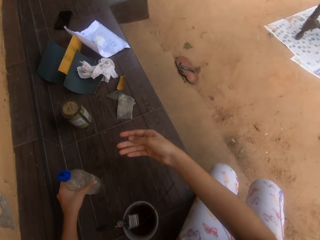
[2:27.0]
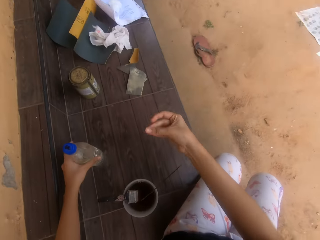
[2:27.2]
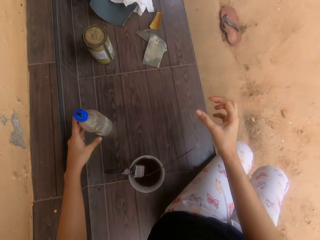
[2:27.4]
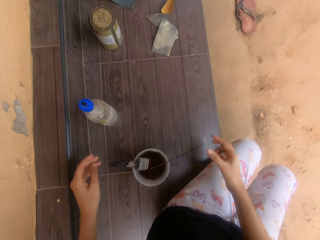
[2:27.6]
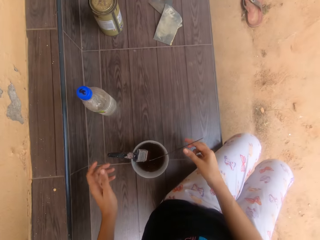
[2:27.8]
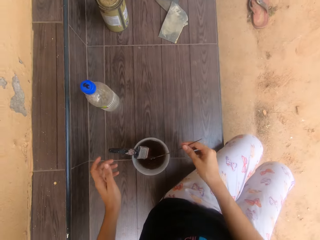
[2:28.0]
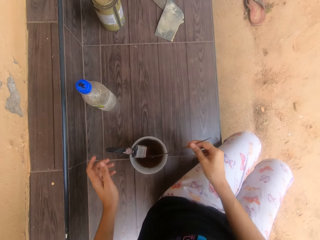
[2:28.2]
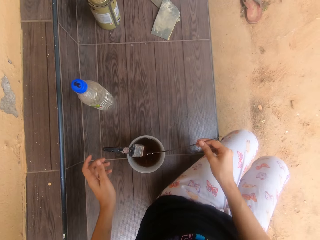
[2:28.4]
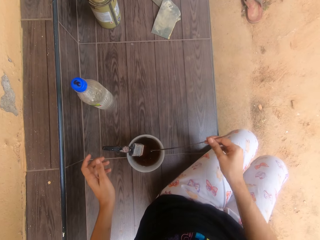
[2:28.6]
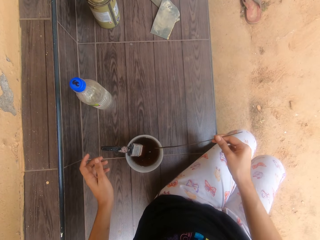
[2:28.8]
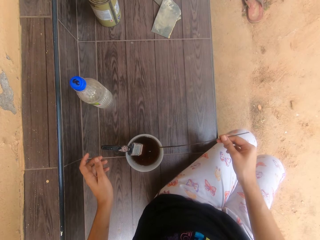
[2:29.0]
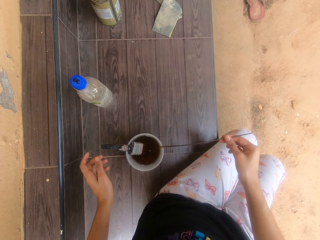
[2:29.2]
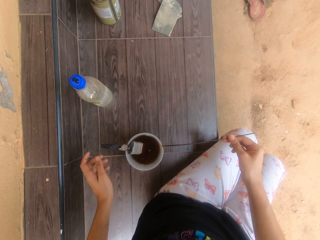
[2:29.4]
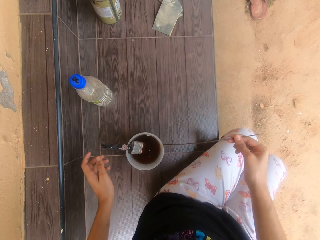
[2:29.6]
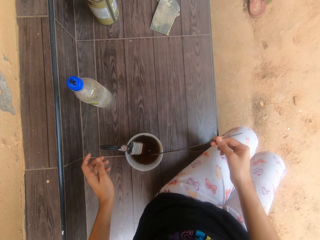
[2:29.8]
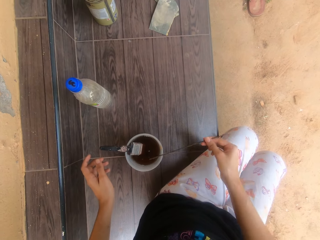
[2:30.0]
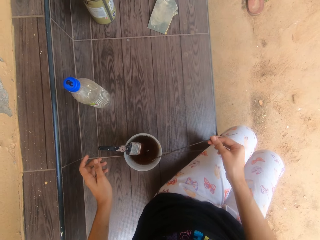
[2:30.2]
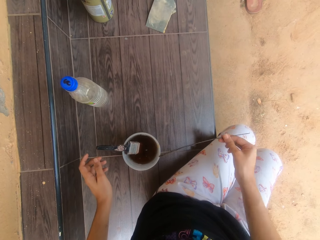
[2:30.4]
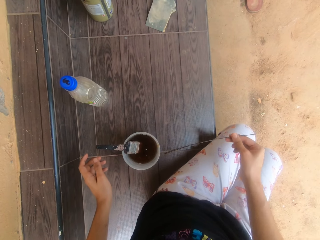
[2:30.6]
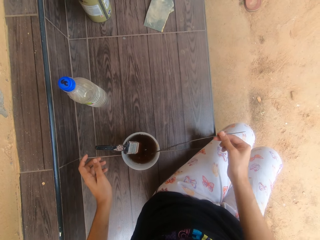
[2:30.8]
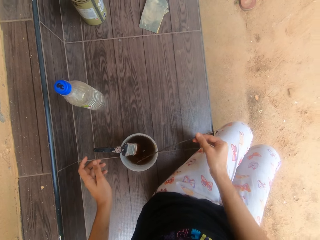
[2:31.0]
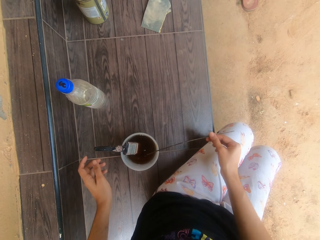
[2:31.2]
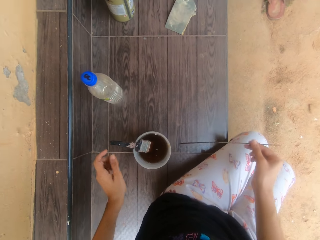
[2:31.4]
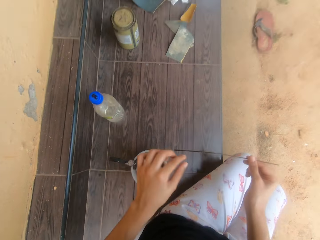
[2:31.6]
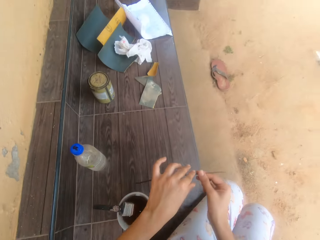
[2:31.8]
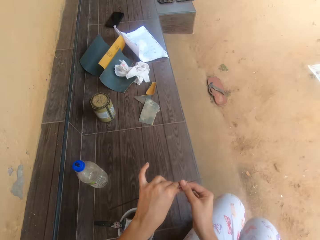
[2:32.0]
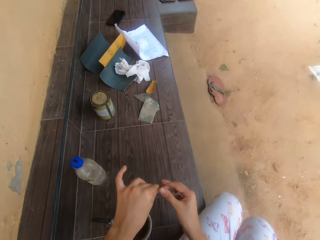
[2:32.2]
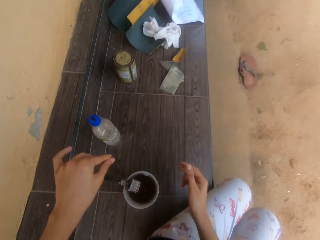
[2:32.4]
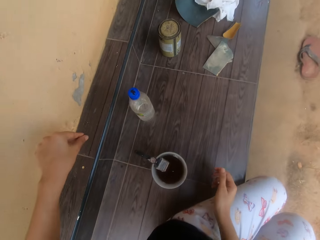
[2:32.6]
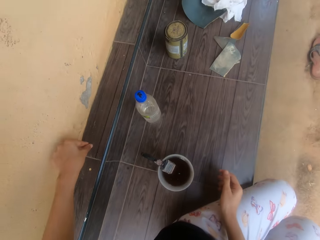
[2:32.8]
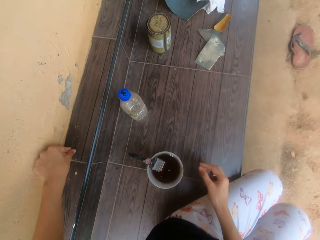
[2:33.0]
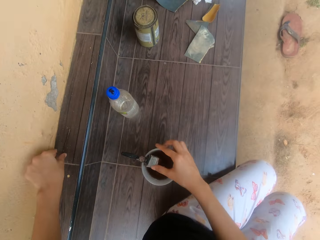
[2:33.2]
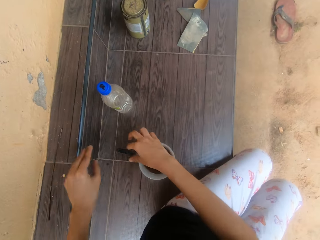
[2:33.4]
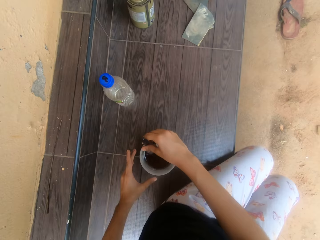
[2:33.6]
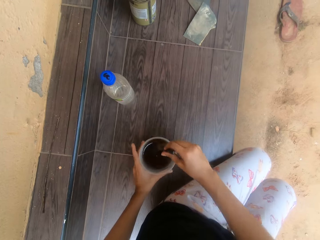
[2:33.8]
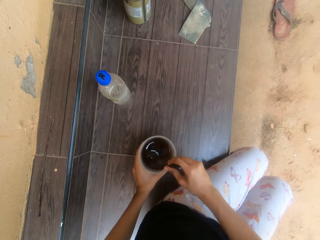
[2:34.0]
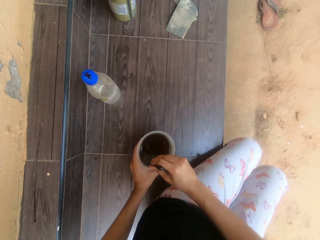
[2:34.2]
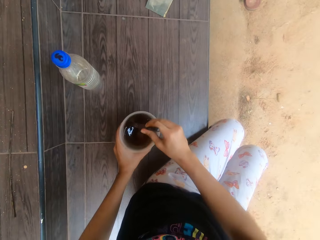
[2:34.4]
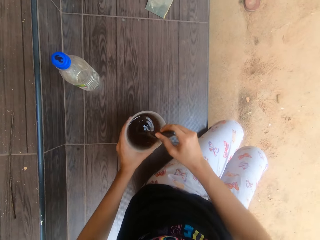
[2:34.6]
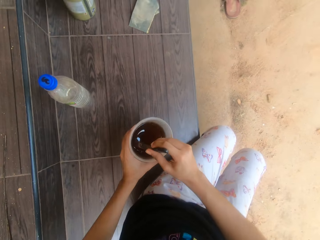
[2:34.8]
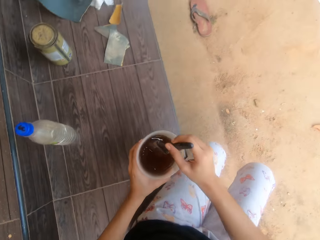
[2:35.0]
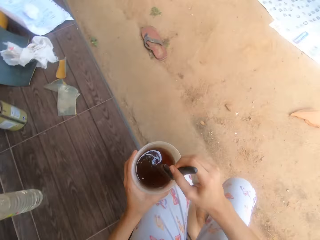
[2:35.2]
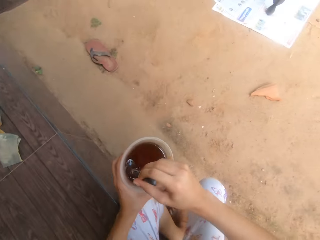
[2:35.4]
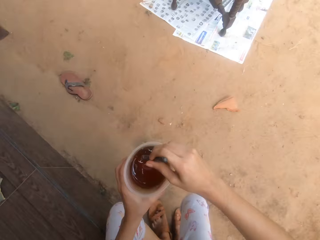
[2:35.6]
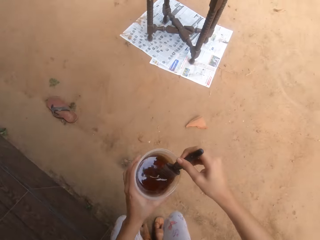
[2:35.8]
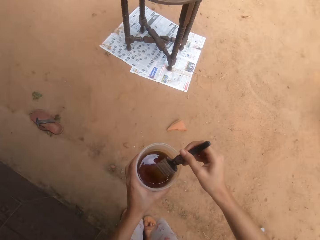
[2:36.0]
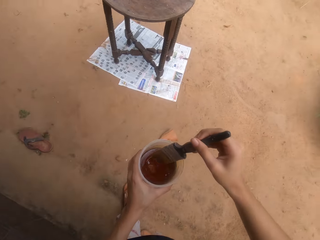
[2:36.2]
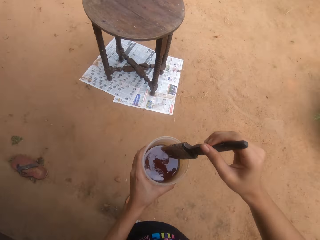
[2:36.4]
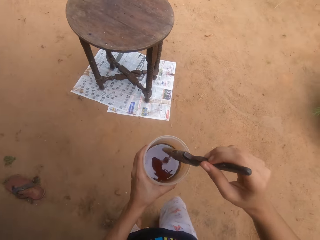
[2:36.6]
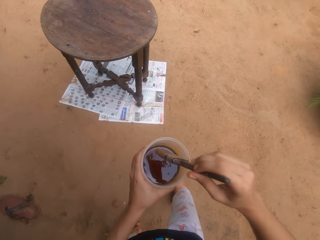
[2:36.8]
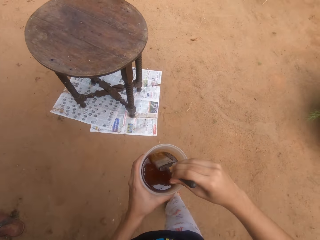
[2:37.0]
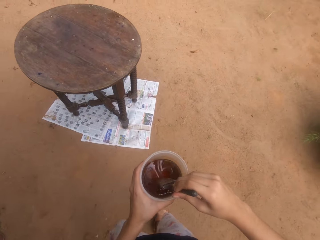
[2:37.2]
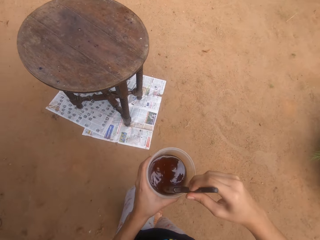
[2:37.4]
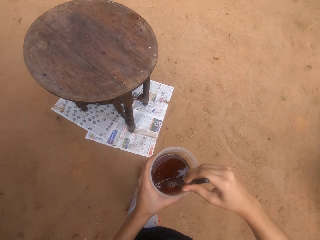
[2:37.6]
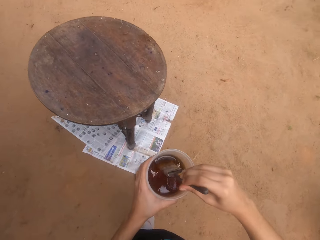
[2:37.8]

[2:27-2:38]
The camera wearer places a bottle on a bench. She wipes the stick on the cup of lacquer with her right hand. She picks the stick. She passes the stick to her left hand with her right hand. She drops the stick on the floor with her left hand. She holds the paintbrush in the cup of lacquer with her right hand. She picks the paintbrush. She stirs the lacquer in the cup with the paintbrush in her right hand. She carries the cup of lacquer from the floor with her left hand. She stands and walks at the compound.

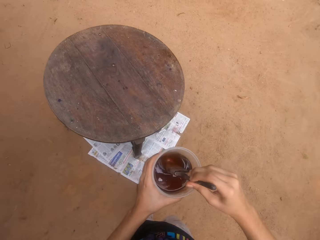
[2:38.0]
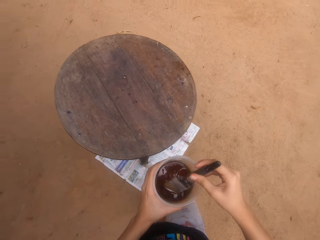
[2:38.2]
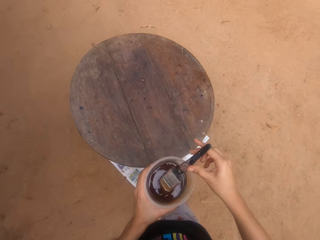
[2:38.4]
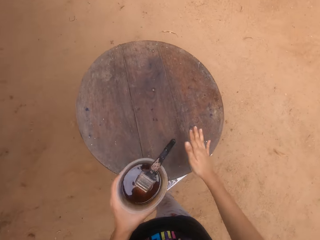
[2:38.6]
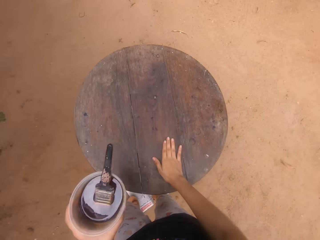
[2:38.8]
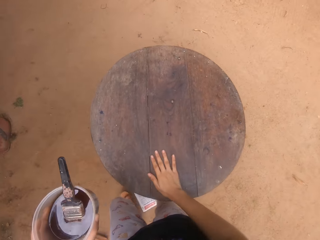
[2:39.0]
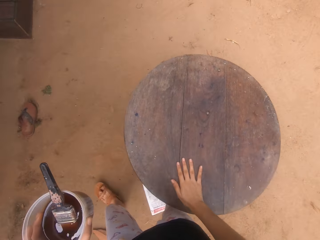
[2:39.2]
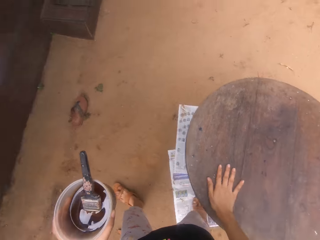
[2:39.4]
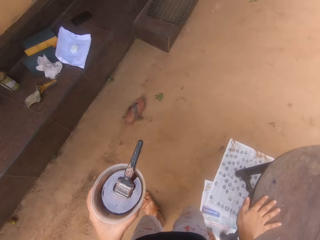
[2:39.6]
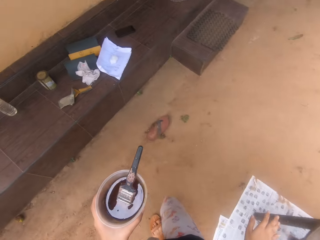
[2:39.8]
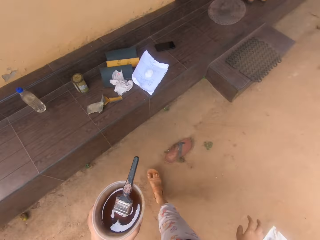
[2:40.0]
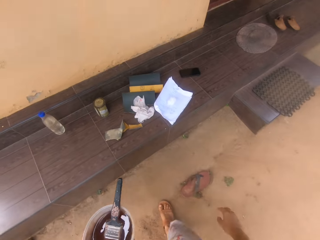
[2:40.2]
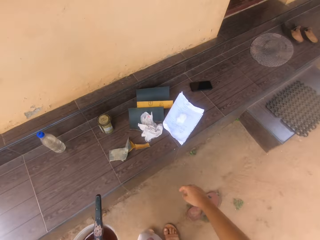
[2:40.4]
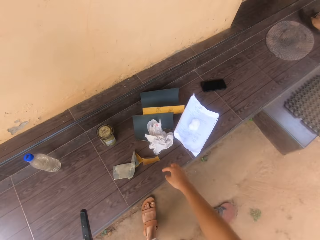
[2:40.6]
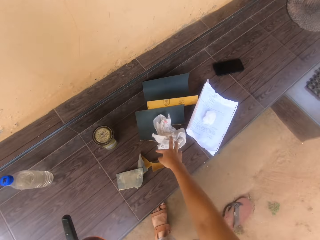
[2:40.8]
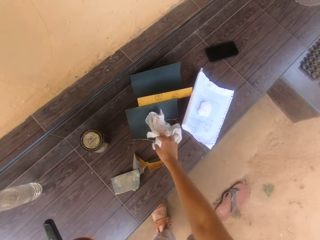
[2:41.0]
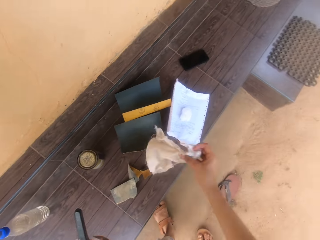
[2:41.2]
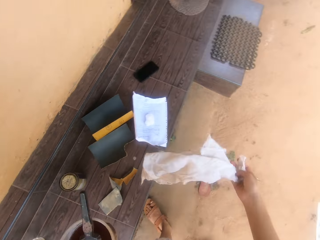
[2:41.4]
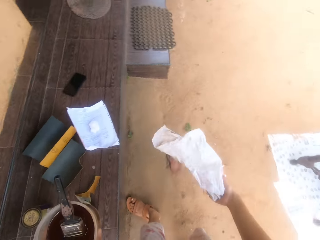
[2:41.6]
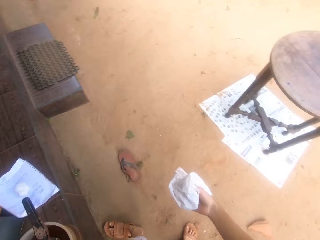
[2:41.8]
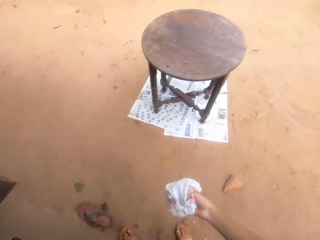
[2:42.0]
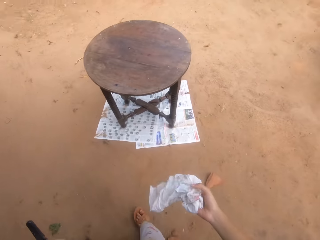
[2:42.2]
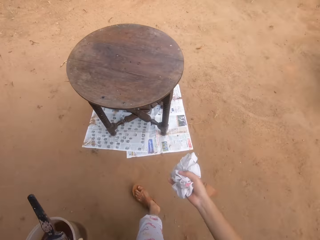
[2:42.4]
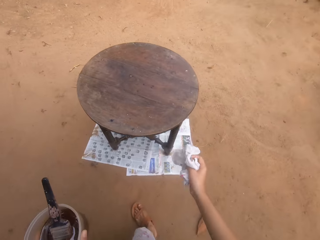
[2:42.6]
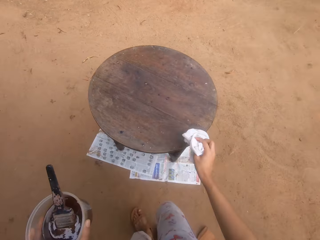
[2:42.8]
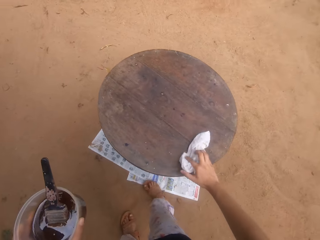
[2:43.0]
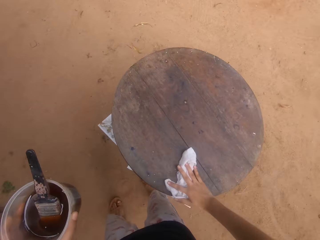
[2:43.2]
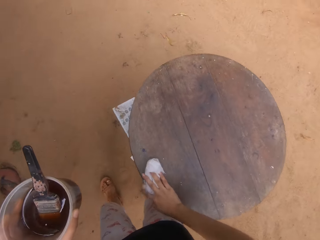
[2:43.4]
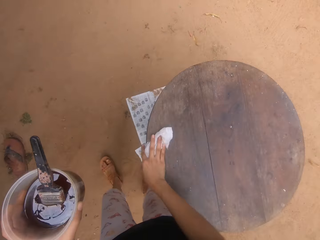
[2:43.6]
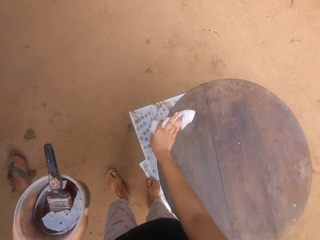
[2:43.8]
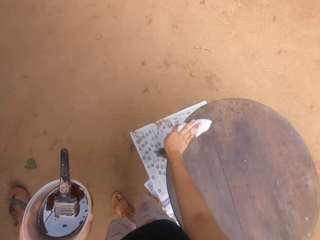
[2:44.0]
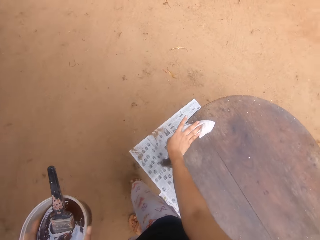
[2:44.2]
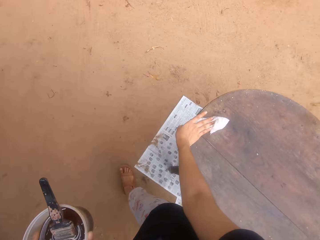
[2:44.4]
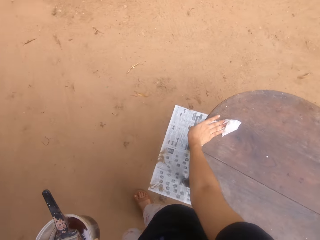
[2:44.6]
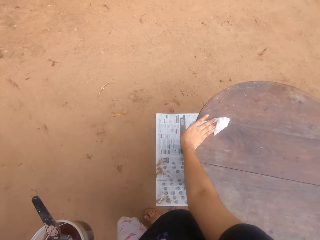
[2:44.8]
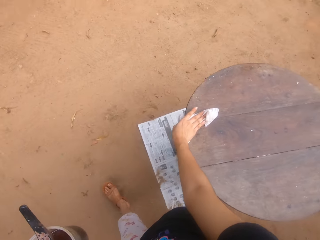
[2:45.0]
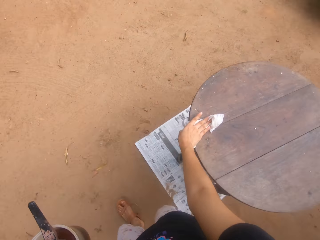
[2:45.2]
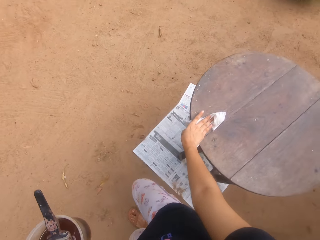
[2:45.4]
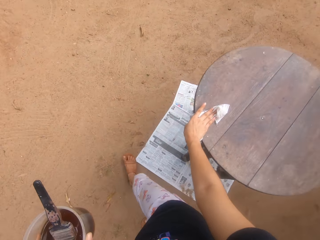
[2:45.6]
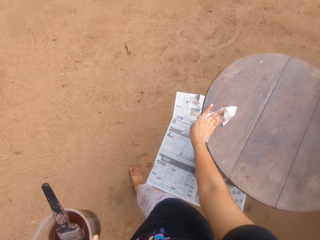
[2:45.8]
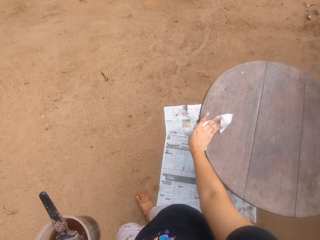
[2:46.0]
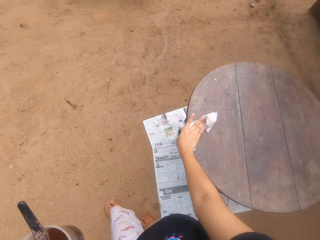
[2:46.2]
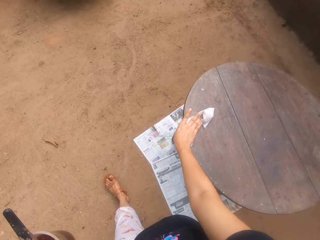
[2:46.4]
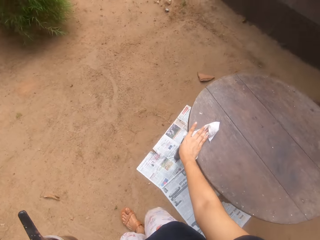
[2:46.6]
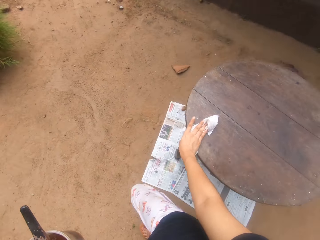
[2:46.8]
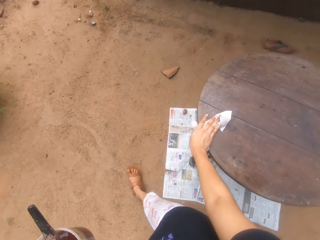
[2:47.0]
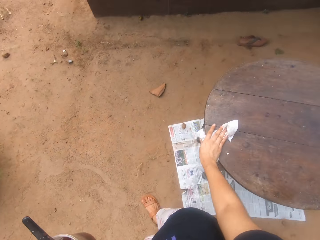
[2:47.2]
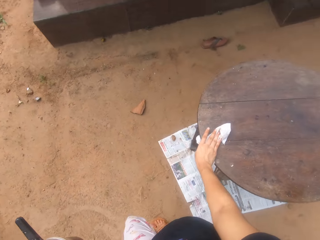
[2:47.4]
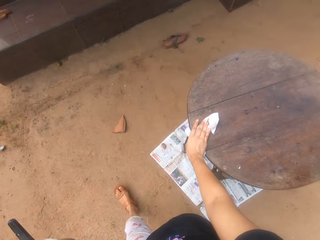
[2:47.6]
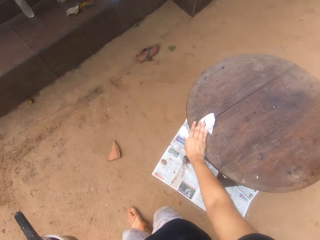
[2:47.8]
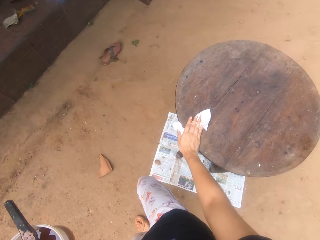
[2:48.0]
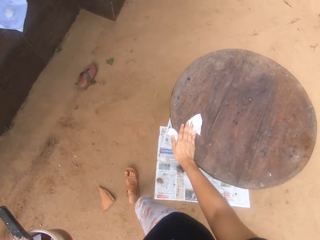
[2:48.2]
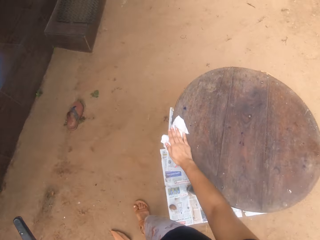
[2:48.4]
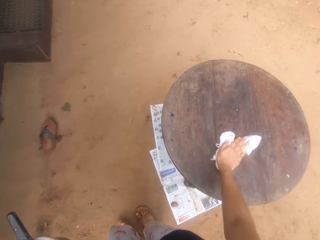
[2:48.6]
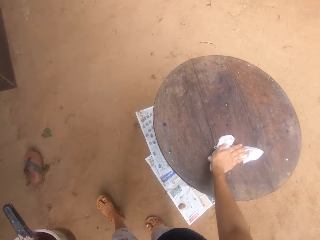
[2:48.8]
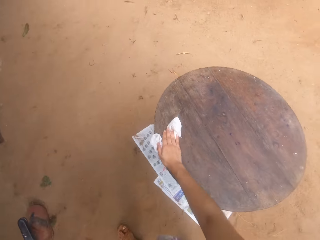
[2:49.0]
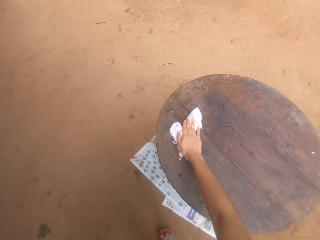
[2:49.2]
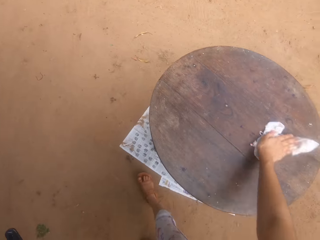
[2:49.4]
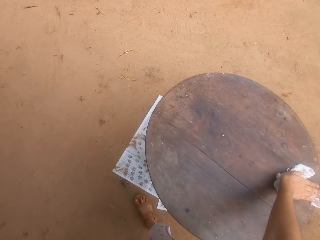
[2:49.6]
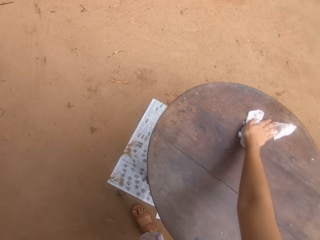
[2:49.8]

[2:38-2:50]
The camera wearer swipes her right hand on a table. She picks a rag from the floor with her right hand. She wipes the table with the rag in her right hand.
